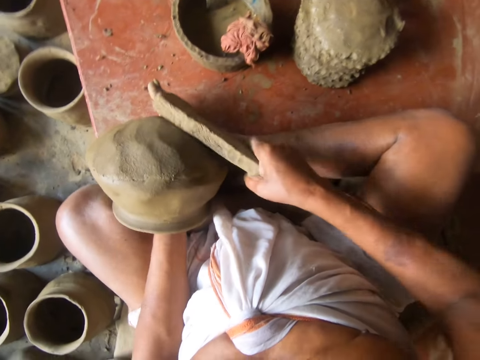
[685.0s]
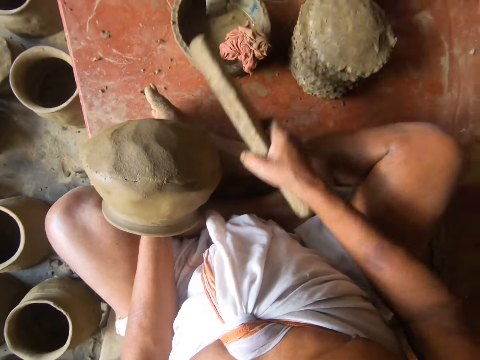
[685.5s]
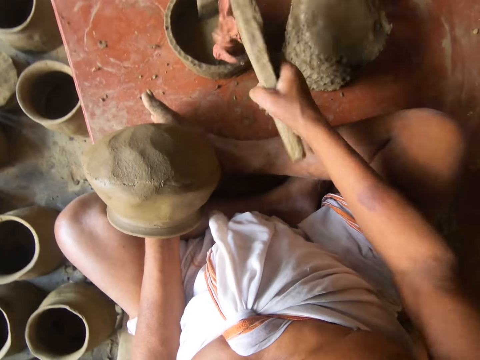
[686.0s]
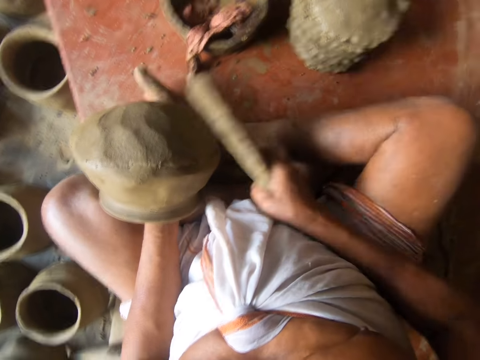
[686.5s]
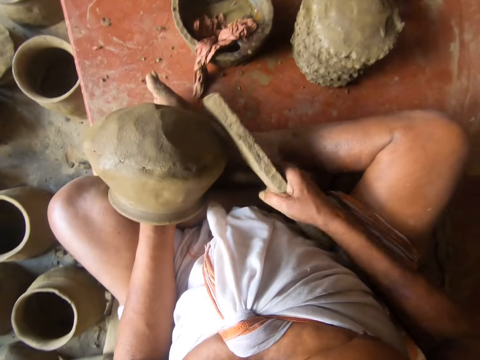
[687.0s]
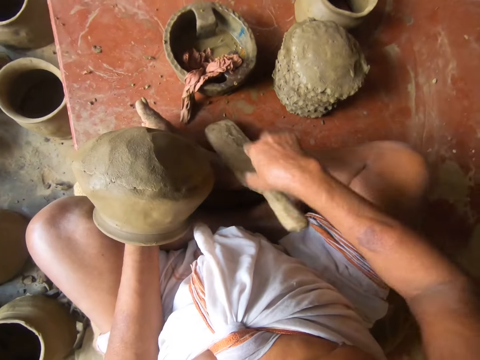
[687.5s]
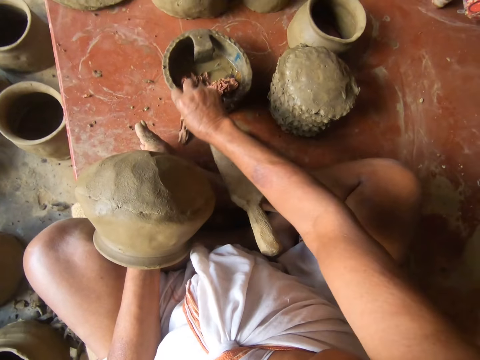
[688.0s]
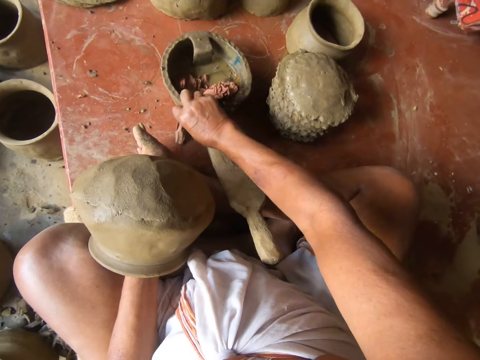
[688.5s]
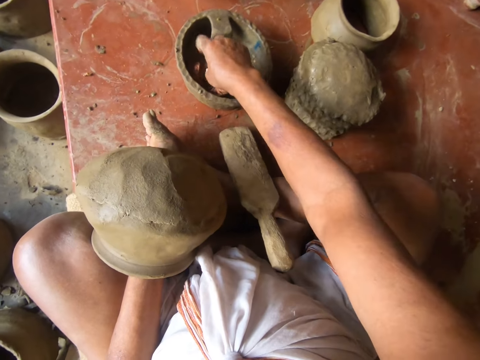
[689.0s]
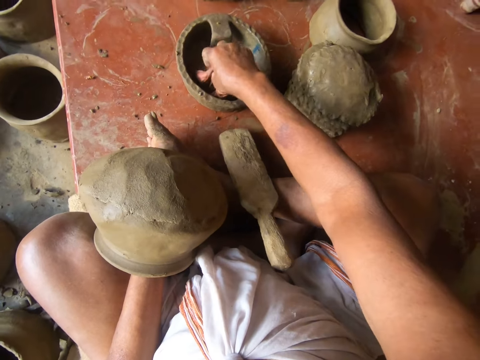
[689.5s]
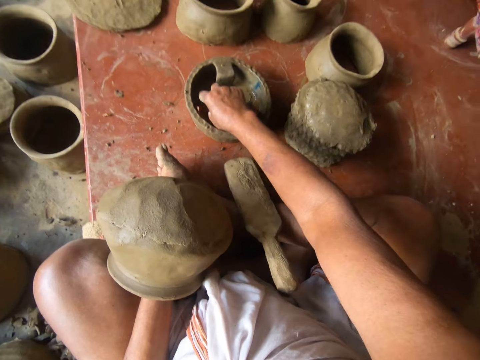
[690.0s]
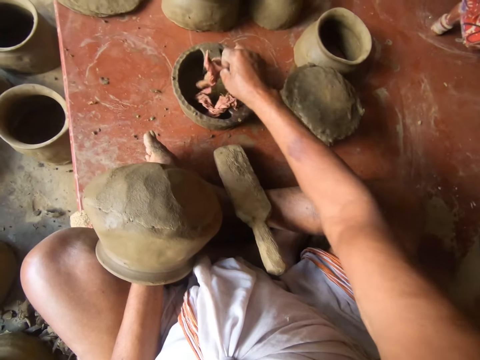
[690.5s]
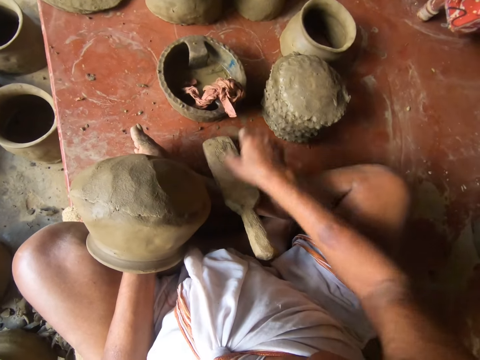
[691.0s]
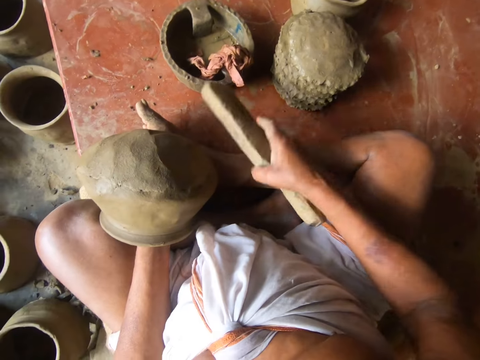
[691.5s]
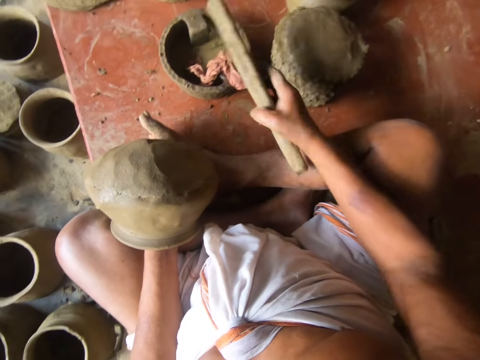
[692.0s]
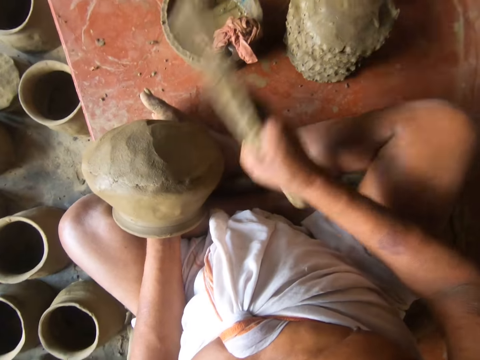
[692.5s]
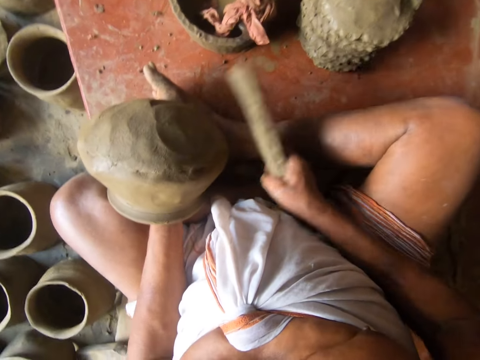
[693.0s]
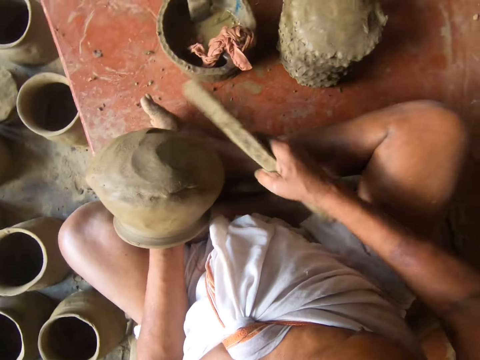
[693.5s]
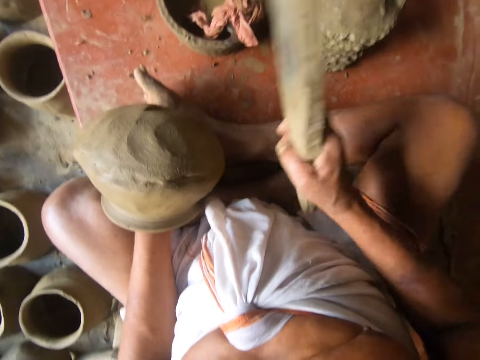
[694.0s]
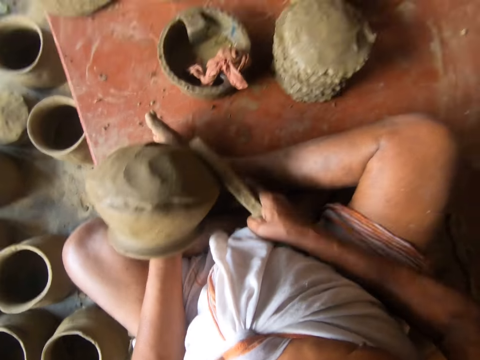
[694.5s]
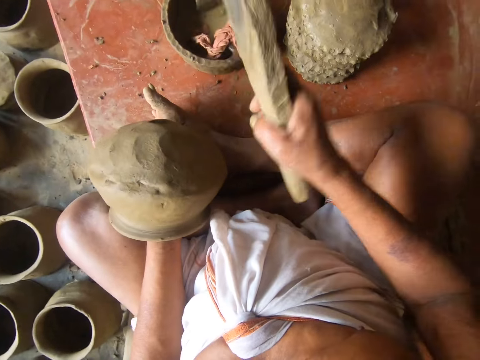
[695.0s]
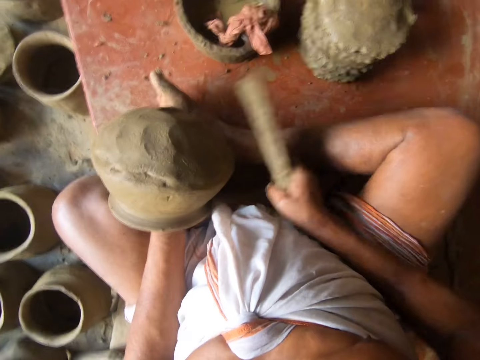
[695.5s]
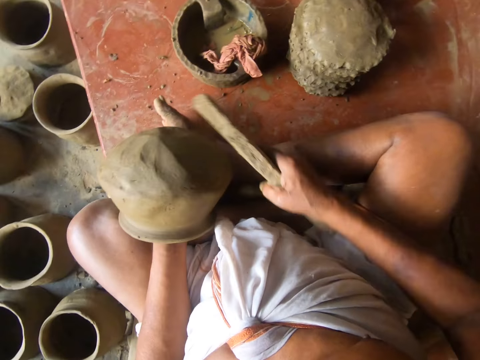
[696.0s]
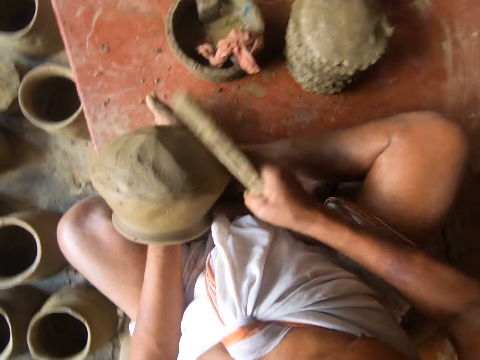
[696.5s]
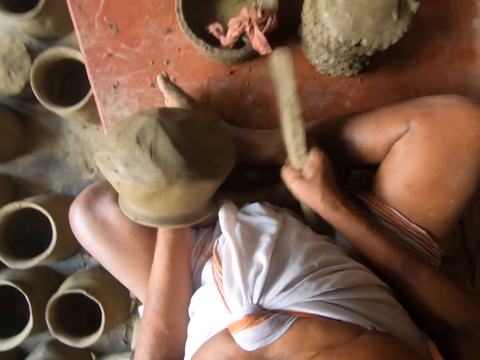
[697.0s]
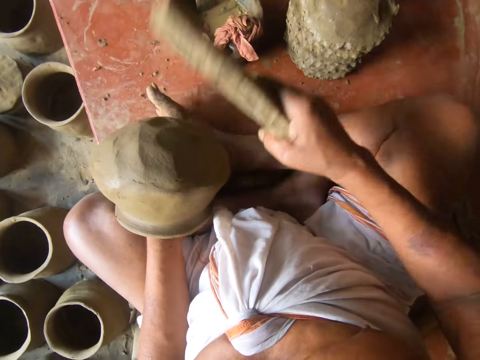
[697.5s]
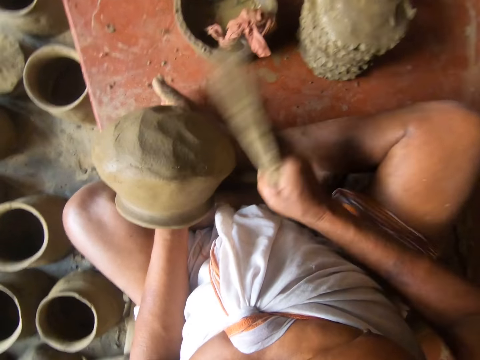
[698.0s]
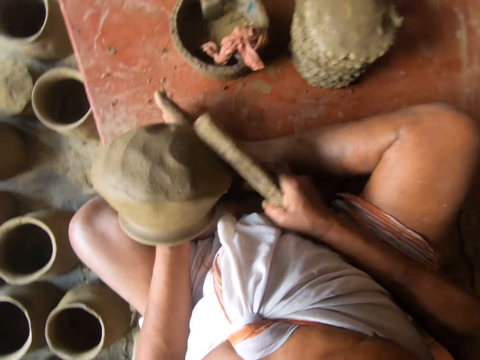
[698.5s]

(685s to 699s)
The camera wearer picks water with wood. They hit the pot with the wood. They place the pottery shaper or wood on the ground. They pick up a cloth. They place the cloth in the molded pottery. They pick up the pottery shaper on the ground. They pick water with the wood. They hit the pot with the wood. They shape the pottery. They turn the pot. They hit the pot with the wood.

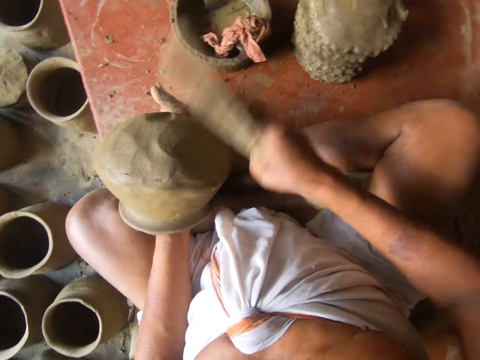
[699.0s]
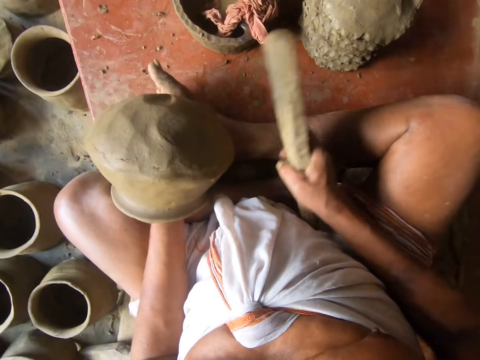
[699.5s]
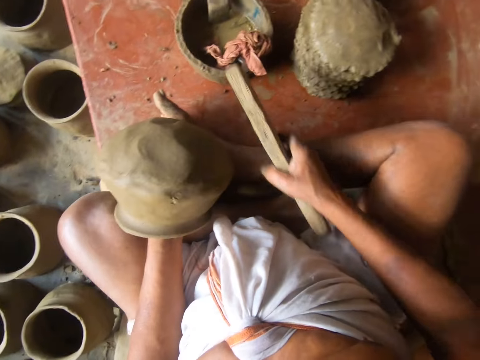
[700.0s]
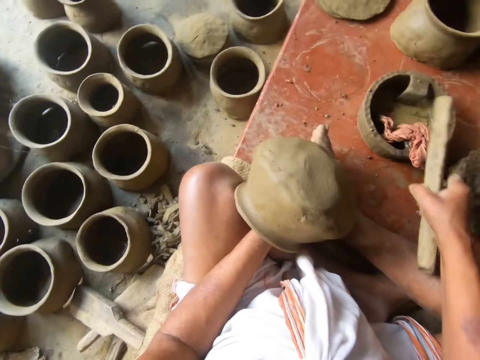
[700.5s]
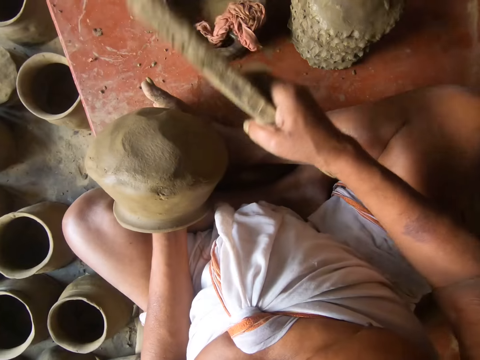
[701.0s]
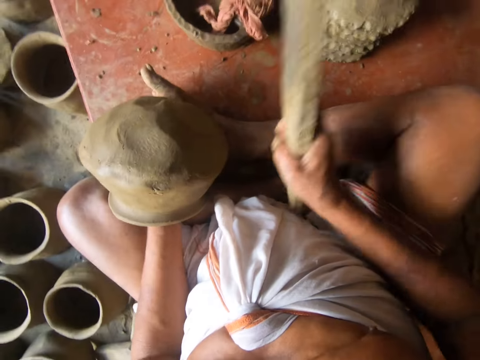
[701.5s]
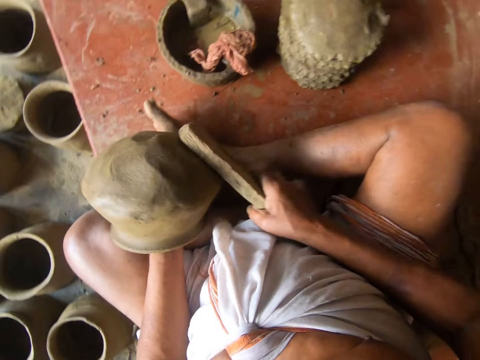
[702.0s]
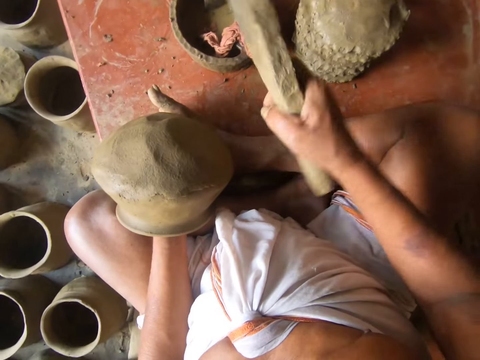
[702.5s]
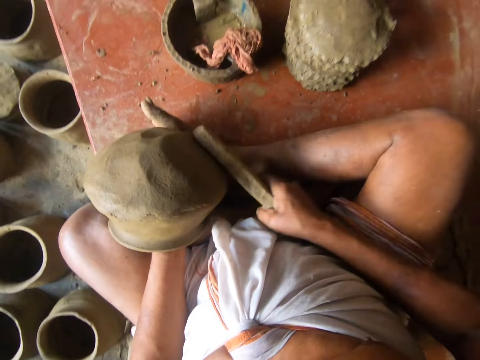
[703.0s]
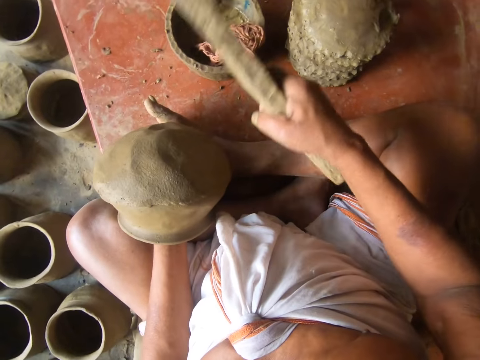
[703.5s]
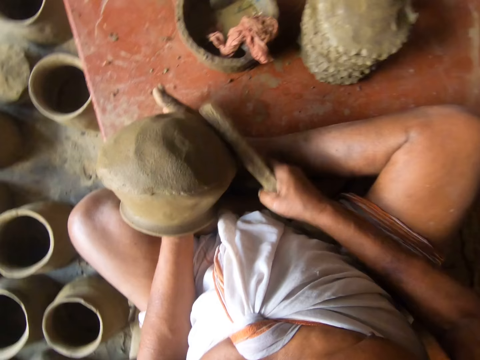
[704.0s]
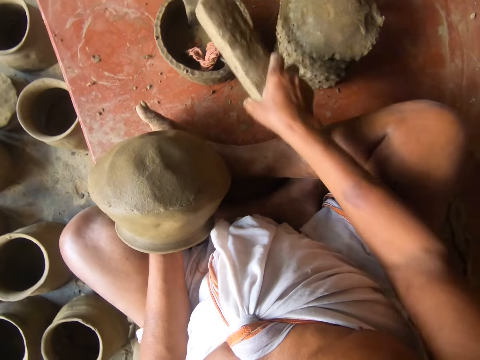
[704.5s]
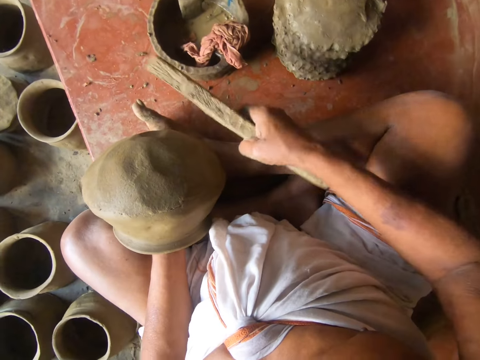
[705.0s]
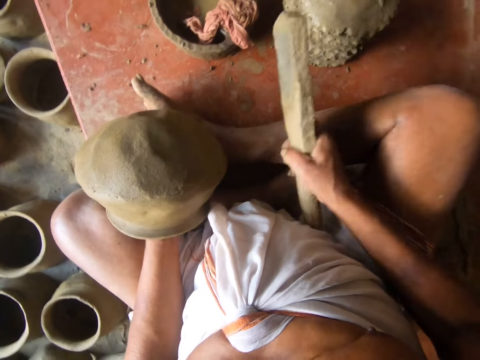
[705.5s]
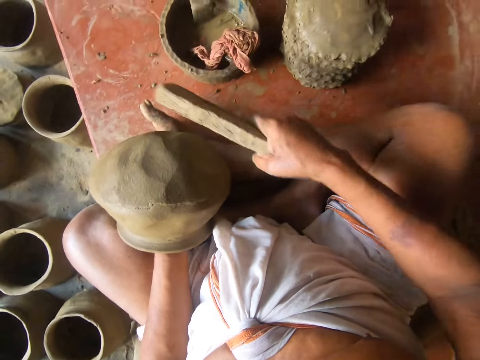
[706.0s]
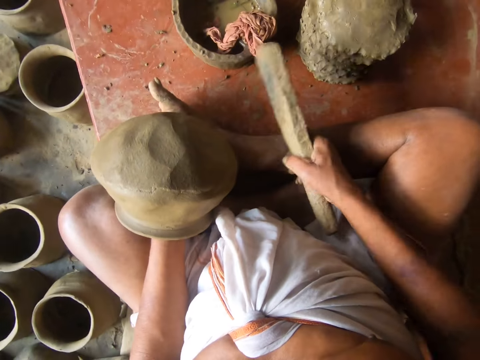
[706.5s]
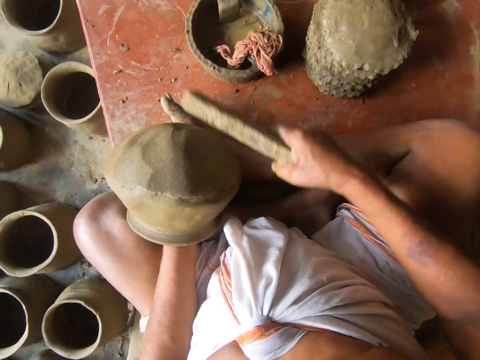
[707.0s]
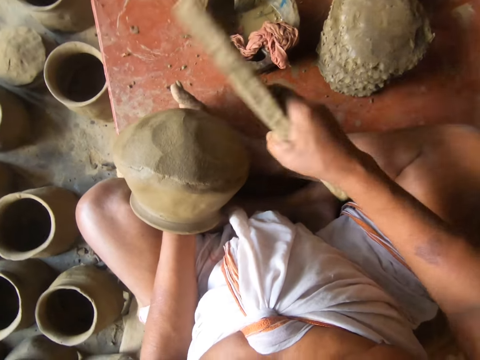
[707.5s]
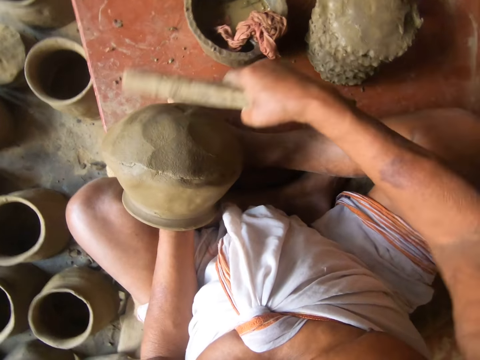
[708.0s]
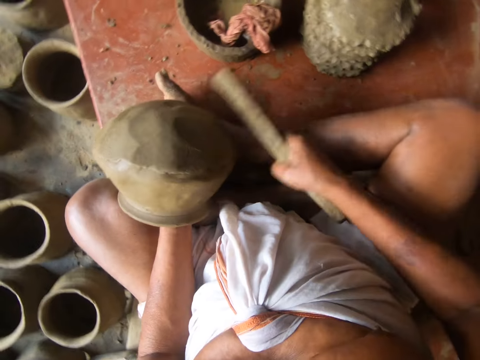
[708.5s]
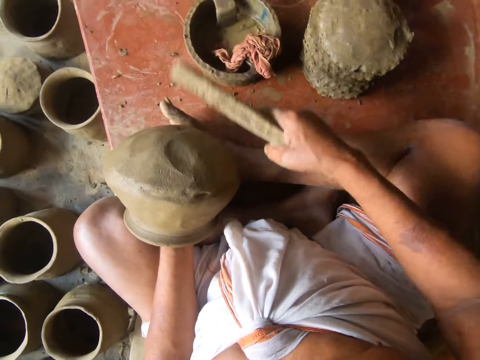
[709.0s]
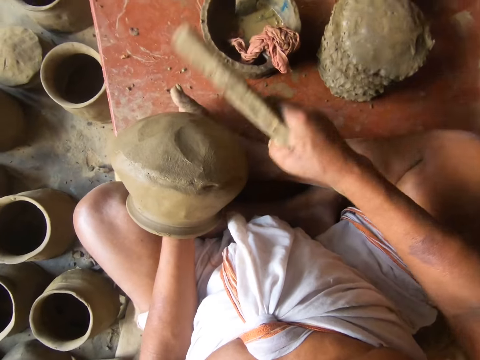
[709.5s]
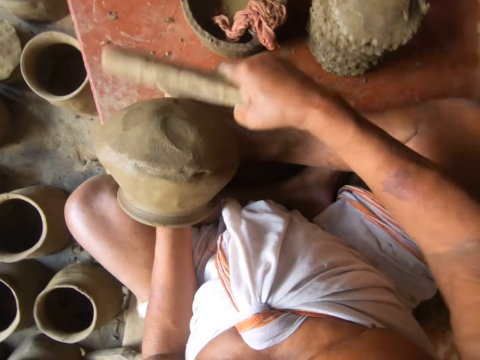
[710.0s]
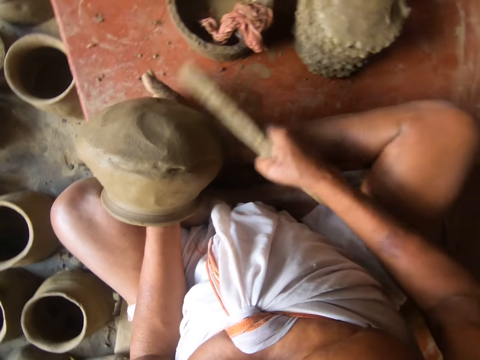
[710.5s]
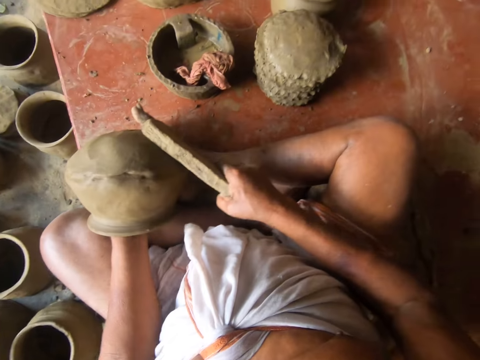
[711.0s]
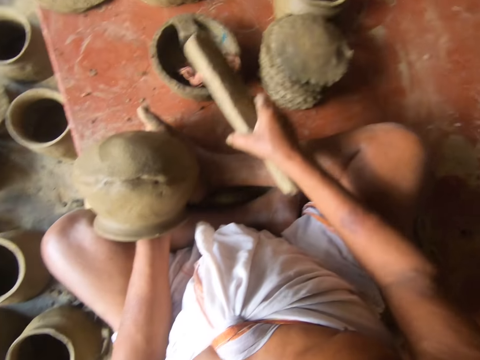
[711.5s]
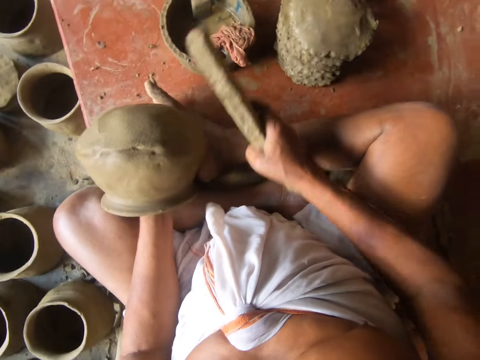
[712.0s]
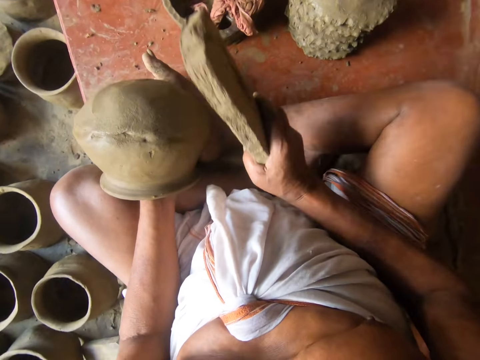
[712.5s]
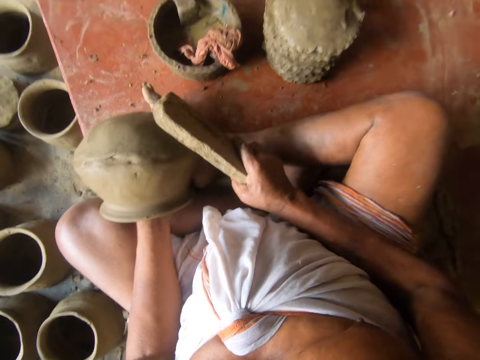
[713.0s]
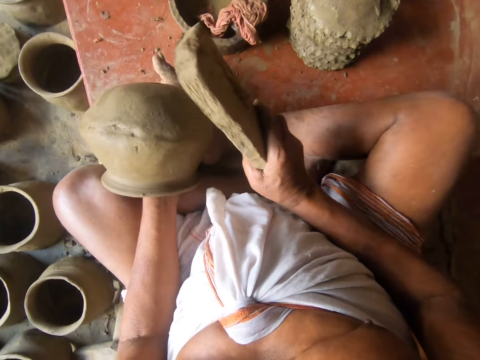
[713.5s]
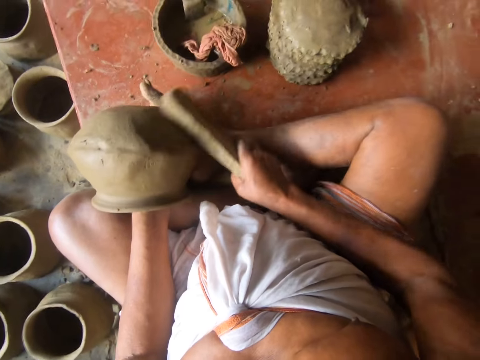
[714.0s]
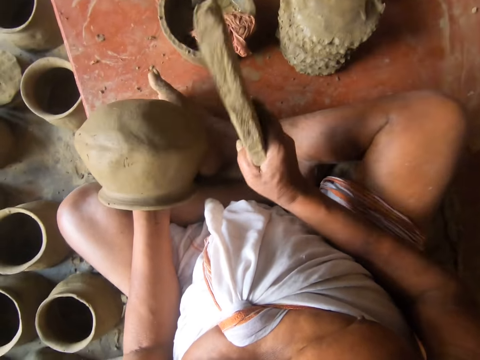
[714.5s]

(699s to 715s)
The camera wearer picks water with the wood. They hit the pot with the wood. They pick water with the wood. They hit the pot with the wood.
